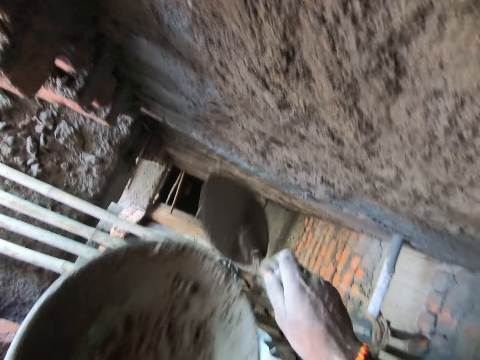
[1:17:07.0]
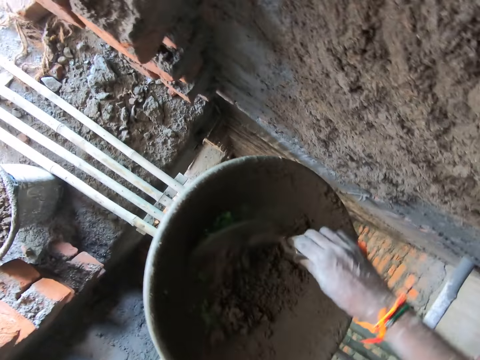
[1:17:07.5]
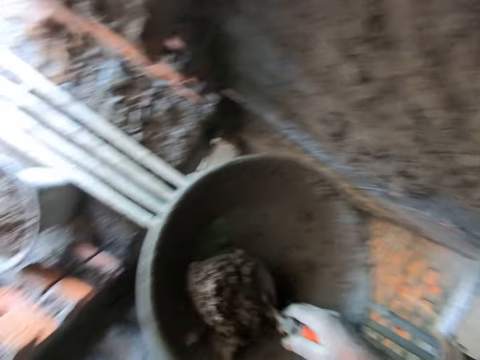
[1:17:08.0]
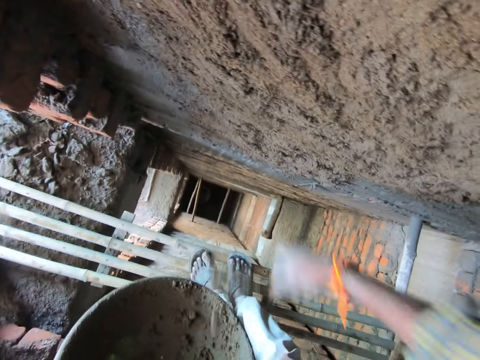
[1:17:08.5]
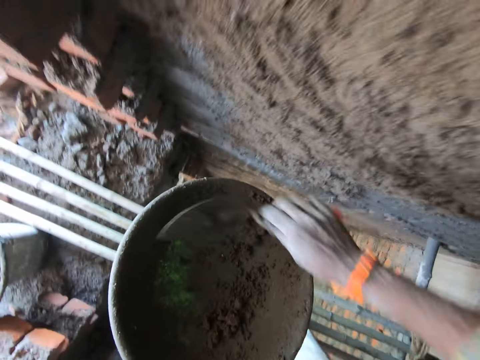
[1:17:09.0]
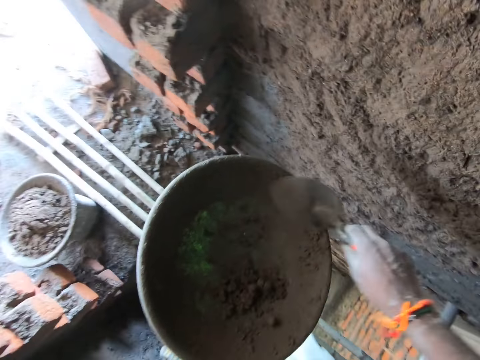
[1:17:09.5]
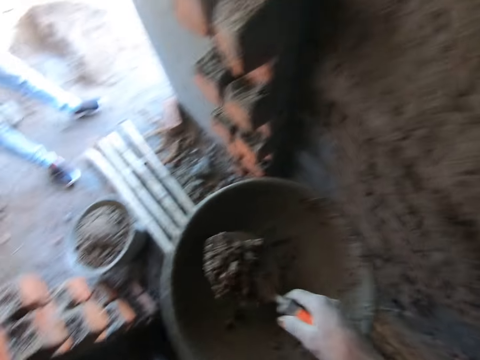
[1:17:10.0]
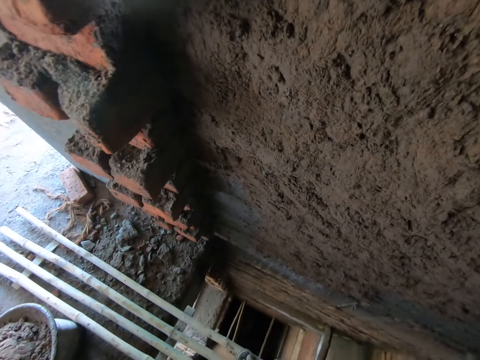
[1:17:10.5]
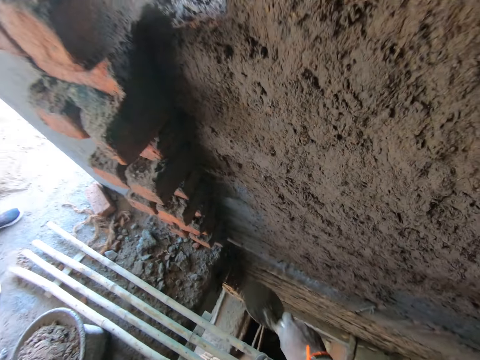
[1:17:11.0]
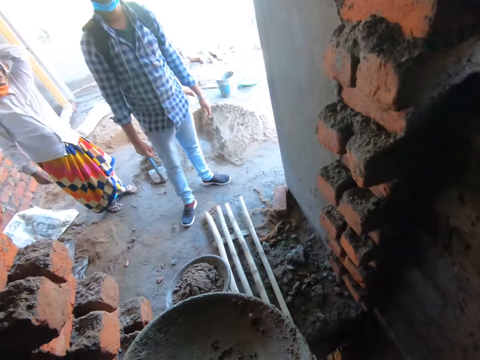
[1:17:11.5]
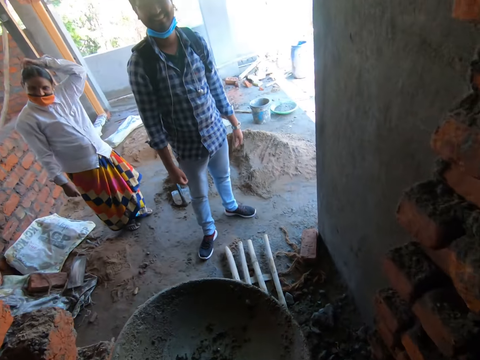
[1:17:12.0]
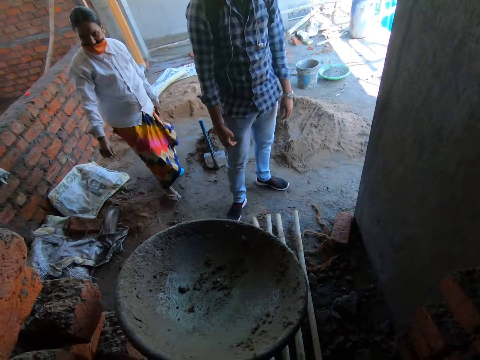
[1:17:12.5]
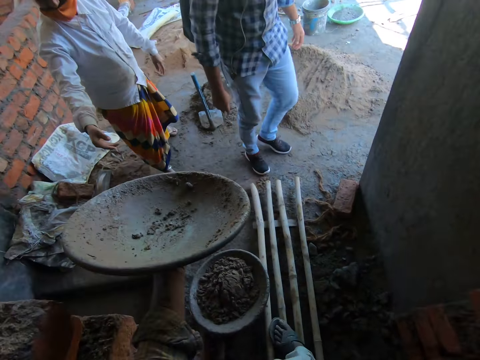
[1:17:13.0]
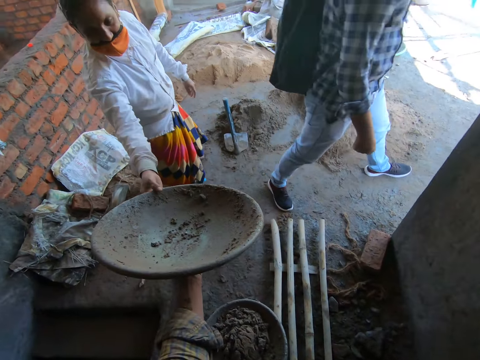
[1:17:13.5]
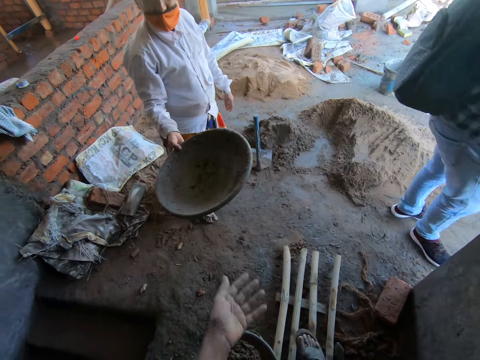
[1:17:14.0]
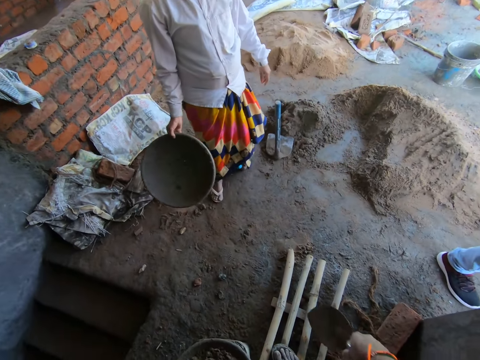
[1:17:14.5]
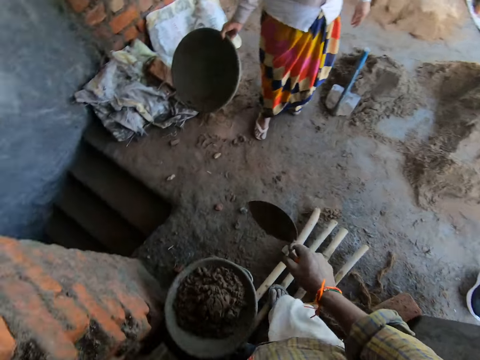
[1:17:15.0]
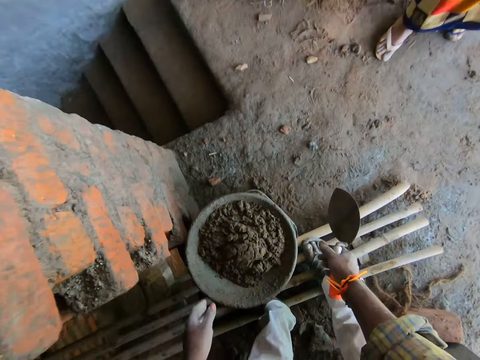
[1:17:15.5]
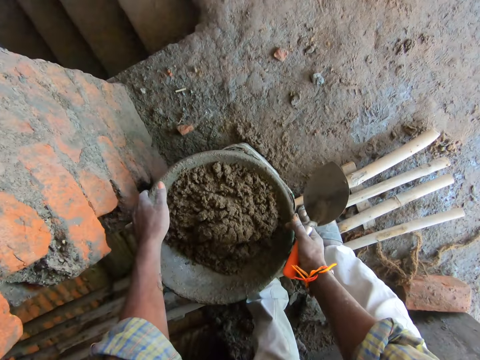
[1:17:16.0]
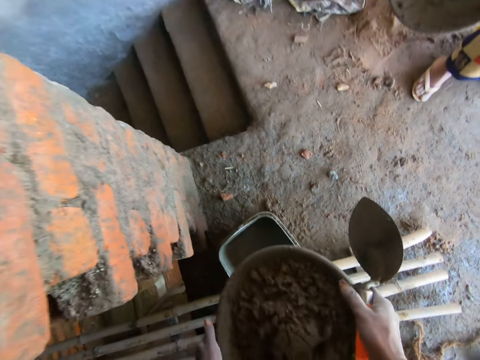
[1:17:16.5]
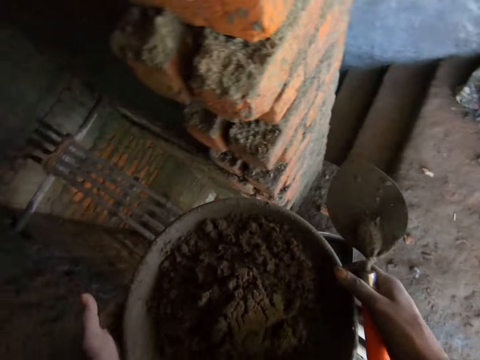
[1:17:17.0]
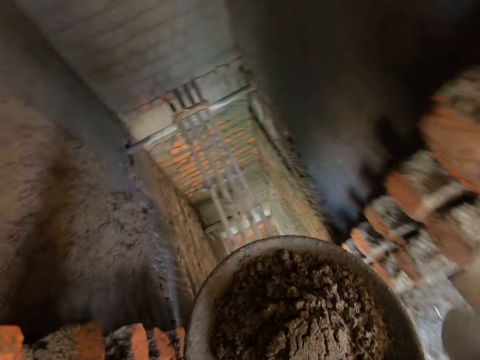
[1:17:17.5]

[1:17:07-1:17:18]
The camera wearer throws the mortar on the wall of the building with the trowel in his right hand and scoops the mortar from the head pan with the trowel in his right hand. A man converses with the camera wearer and the woman. The camera wearer throws the mortar on the wall of the building with the trowel in his right hand and scoops the mortar from the head pan with the trowel in his right hand. He throws the mortar on the wall of the building with the trowel in his right hand. He walks around. He passes the head pan to the woman with his left hand. He picks the pan of mortar from the floor with both hands.

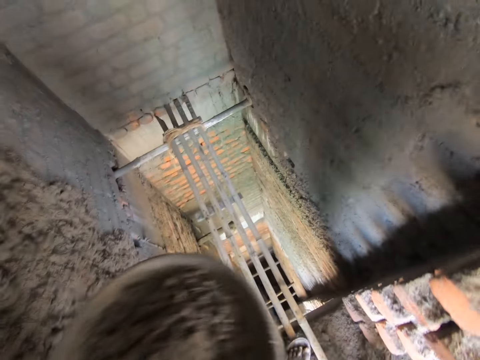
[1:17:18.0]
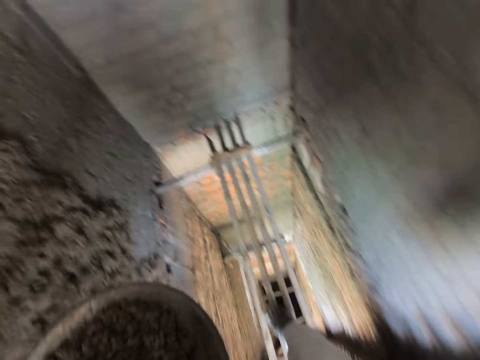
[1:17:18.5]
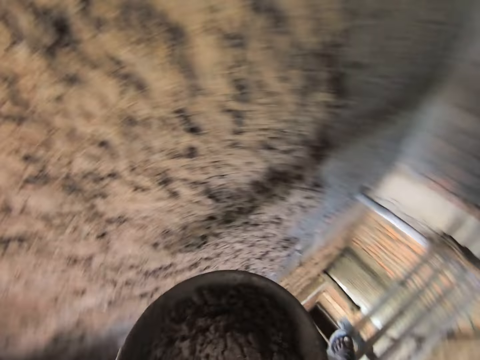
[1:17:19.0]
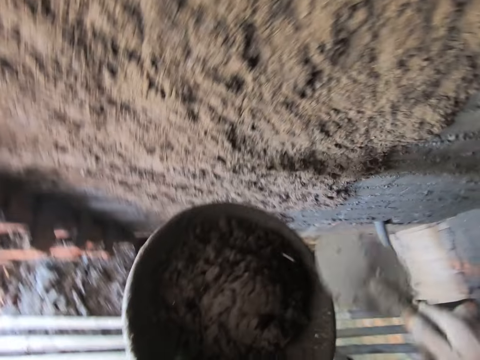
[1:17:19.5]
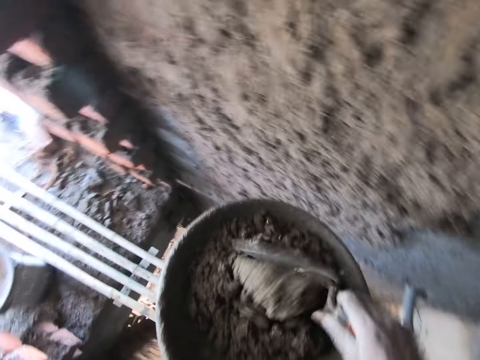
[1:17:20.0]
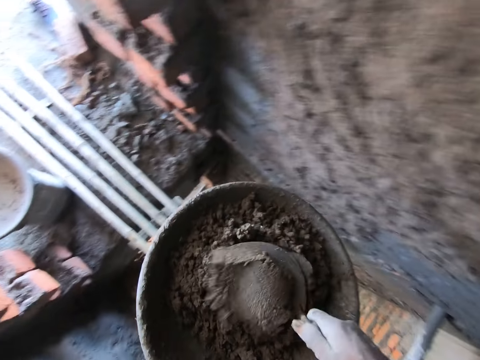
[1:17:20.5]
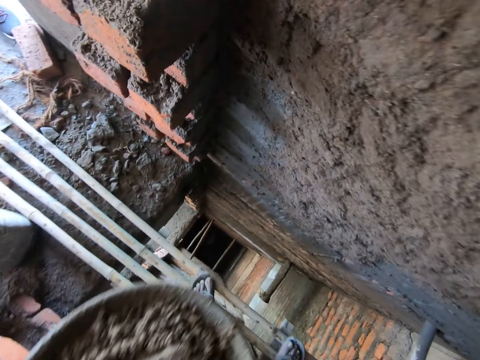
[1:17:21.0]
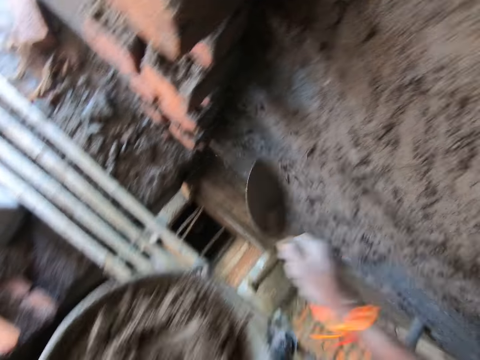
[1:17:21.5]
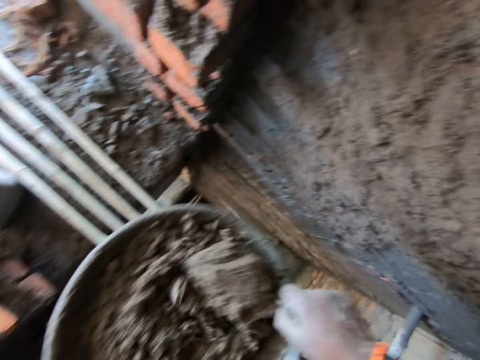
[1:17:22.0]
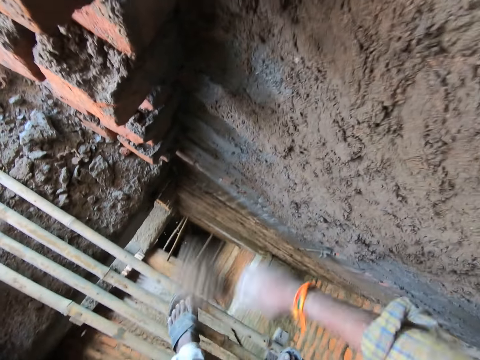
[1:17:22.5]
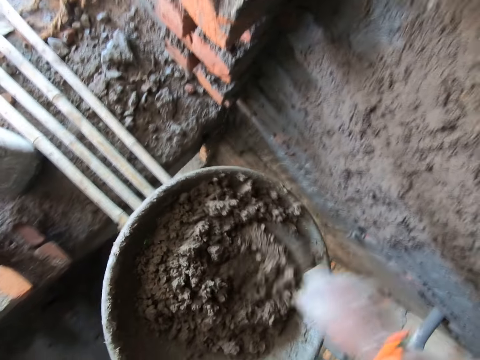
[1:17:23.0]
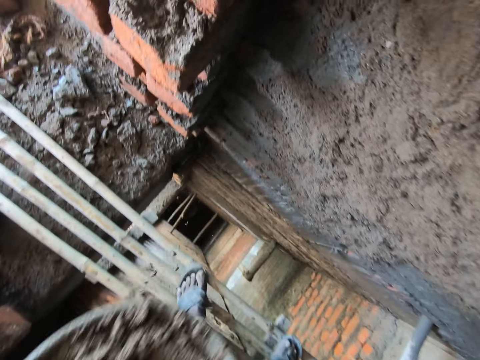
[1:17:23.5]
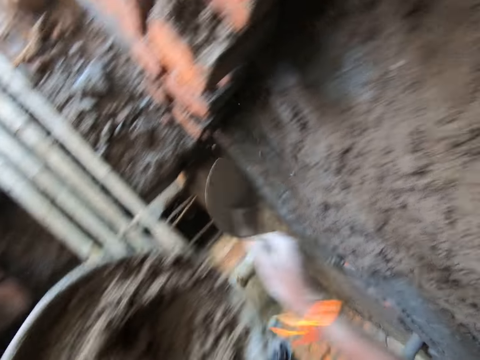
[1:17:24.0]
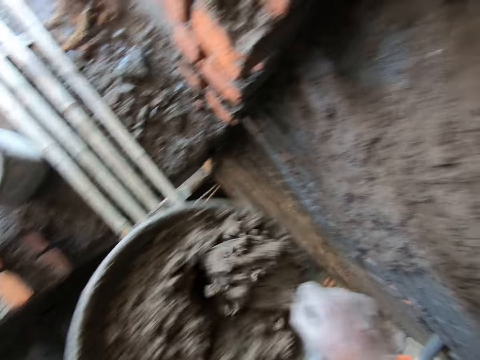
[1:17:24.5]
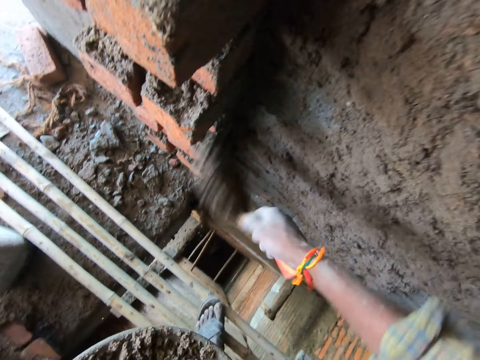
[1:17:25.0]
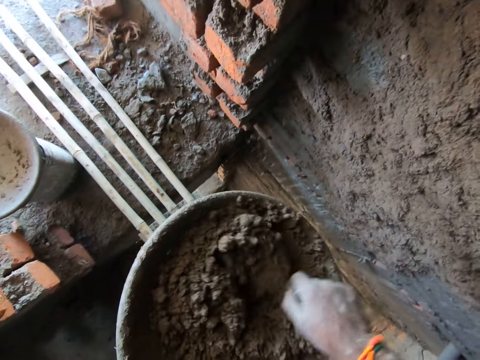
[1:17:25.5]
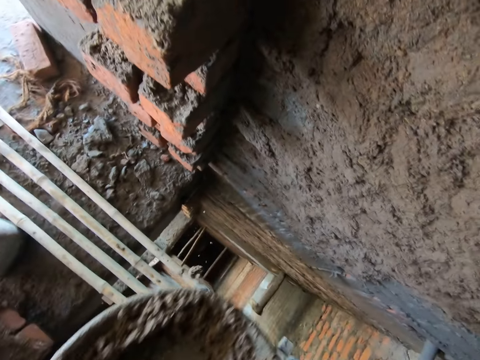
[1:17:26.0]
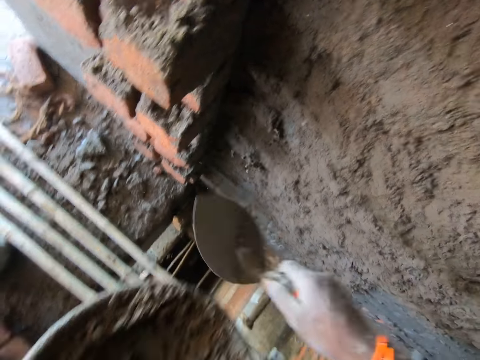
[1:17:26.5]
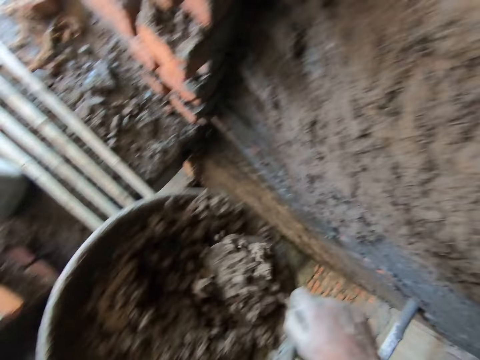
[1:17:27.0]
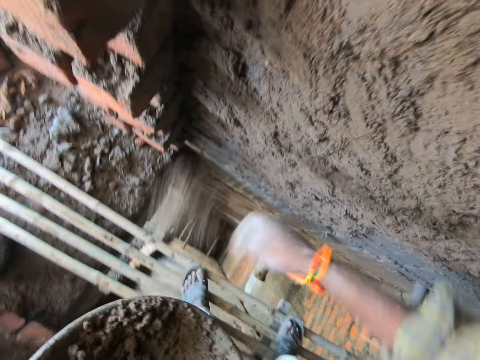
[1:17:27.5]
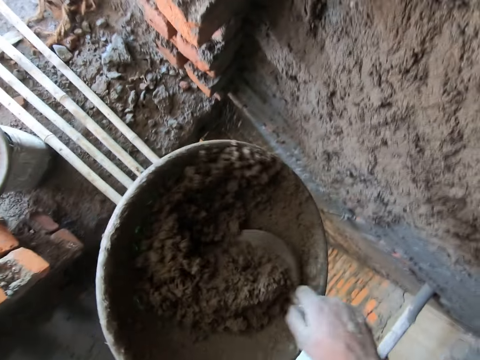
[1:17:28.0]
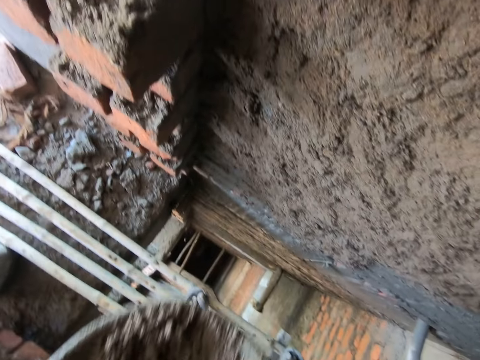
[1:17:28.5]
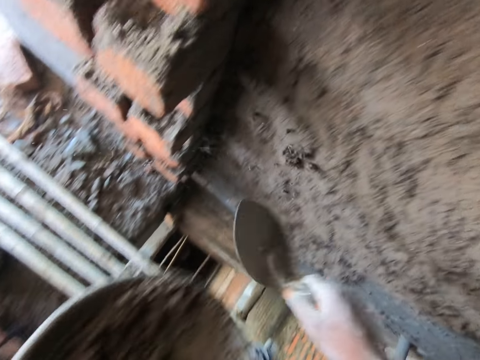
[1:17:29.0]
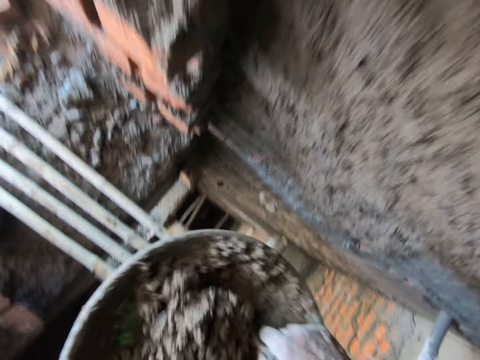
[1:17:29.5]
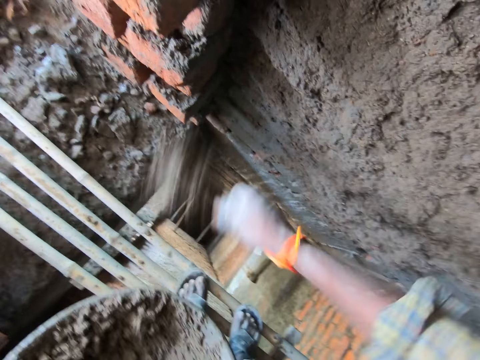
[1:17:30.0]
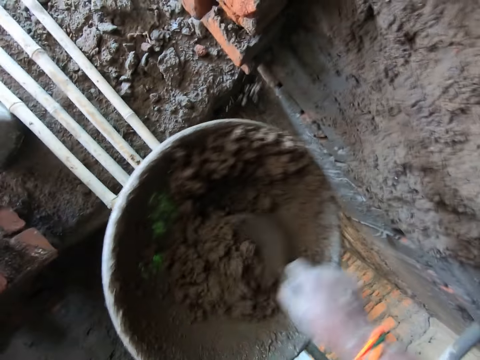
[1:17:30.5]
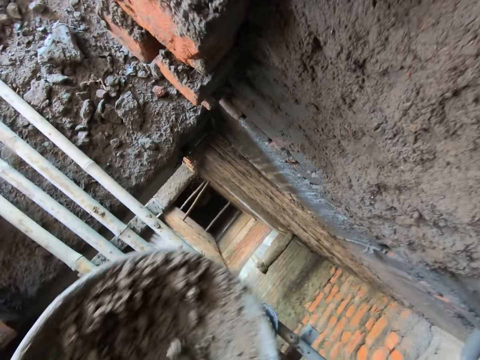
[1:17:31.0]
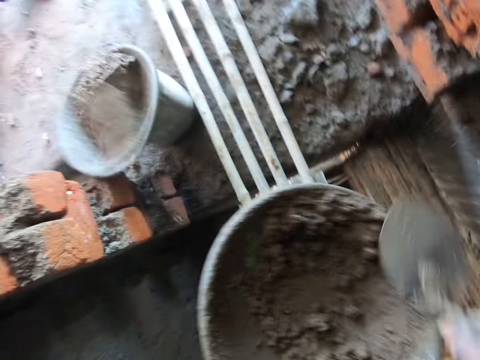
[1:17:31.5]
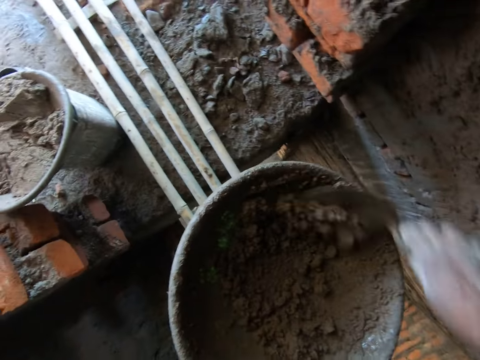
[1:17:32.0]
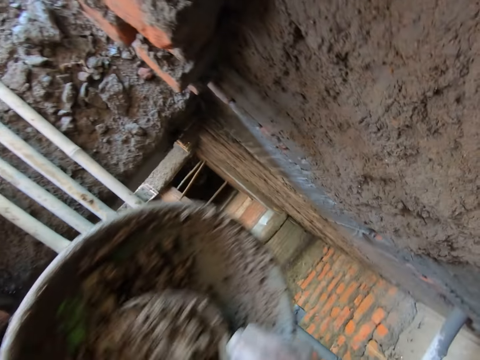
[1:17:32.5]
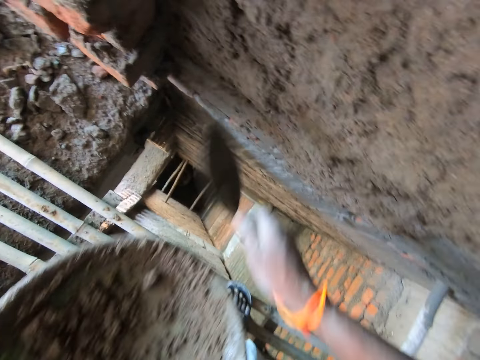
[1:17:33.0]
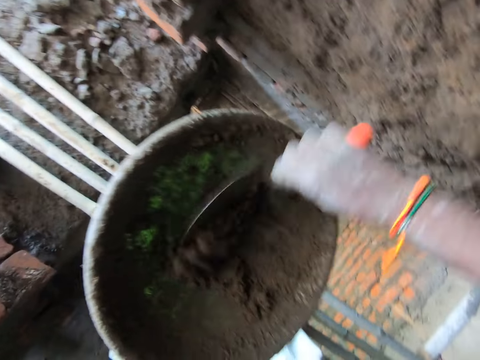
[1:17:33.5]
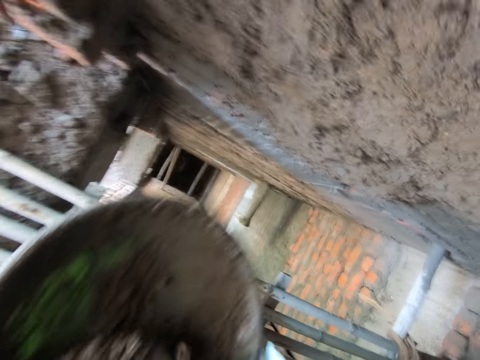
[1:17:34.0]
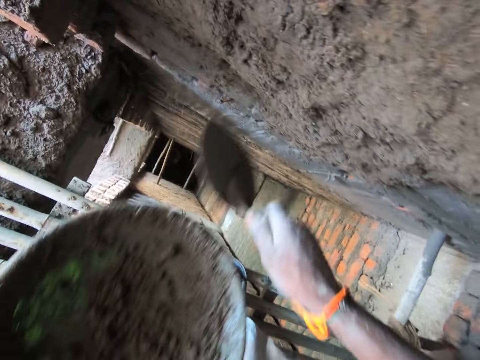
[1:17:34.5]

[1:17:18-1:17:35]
The camera wearer walks around. He scoops the mortar from the head pan with the trowel in his right hand. He pours the mortar in the head pan with the hand trowel in his right hand. He scoops the mortar from the head pan with the trowel in his right hand. He throws the mortar on the wall of the building with the trowel in his right hand and scoops the mortar from the head pan with the trowel in his right hand. He throws the mortar on the wall of the building with the trowel in his right hand and scoops the mortar from the head pan with the trowel in his right hand. He throws the mortar on the wall of the building with the trowel in his right hand and scoops the mortar from the head pan with the trowel in his right hand. He throws the mortar on the wall of the building with the trowel in his right hand and scoops the mortar from the head pan with the trowel in his right hand. He throws the mortar on the wall of the building with the trowel in his right hand and scoops the mortar from the head pan with the trowel in his right hand. He throws the mortar on the wall of the building with the trowel in his right hand and scoops the mortar from the head pan with the trowel in his right hand. He throws the mortar on the wall of the building with the trowel in his right hand and scoops the mortar from the head pan with the trowel in his right hand. He throws the mortar on the wall of the building with the trowel in his right hand and scoops the mortar from the head pan with the trowel in his right hand. He throws the mortar on the wall of the building with the trowel in his right hand and scoops the mortar from the head pan with the trowel in his right hand. He throws the mortar on the wall of the building with the trowel in his right hand and scoops the mortar from the head pan with the trowel in his right hand. He throws the mortar on the wall of the building with the trowel in his right hand.
